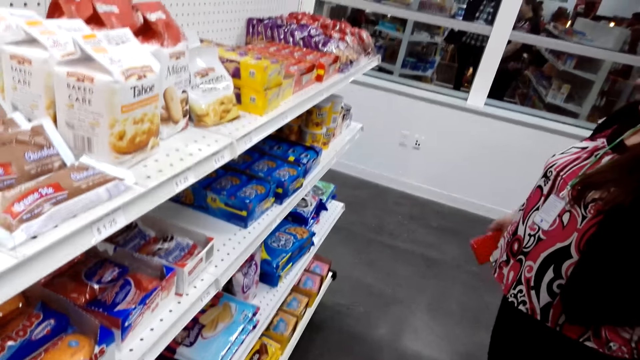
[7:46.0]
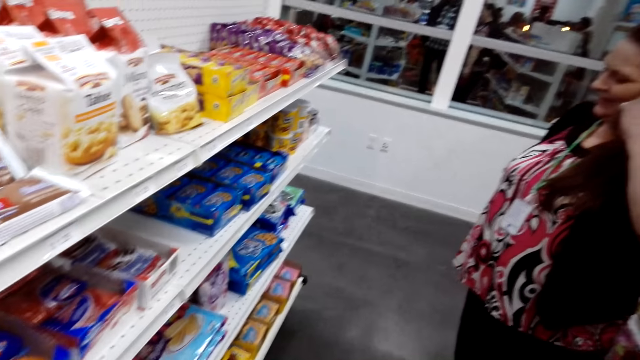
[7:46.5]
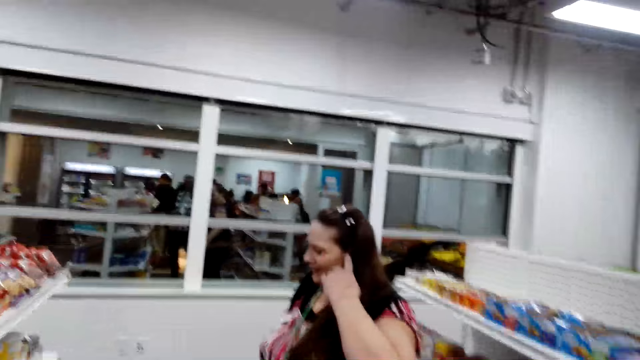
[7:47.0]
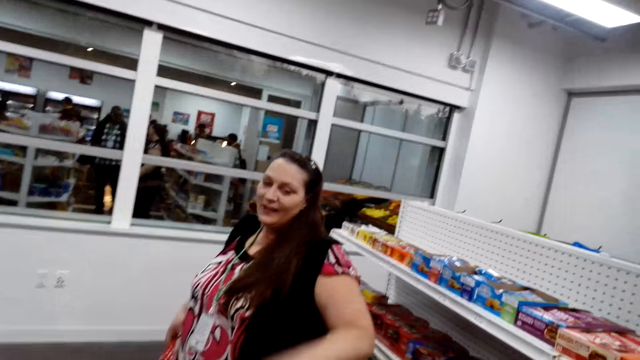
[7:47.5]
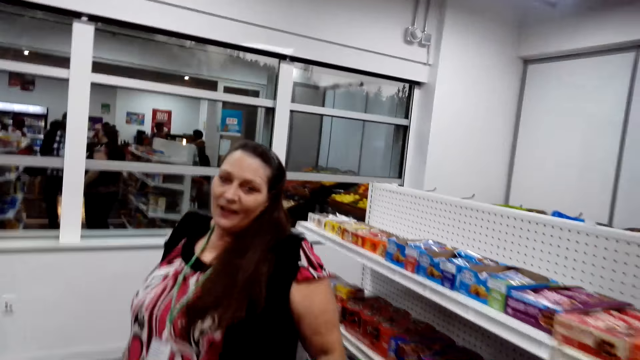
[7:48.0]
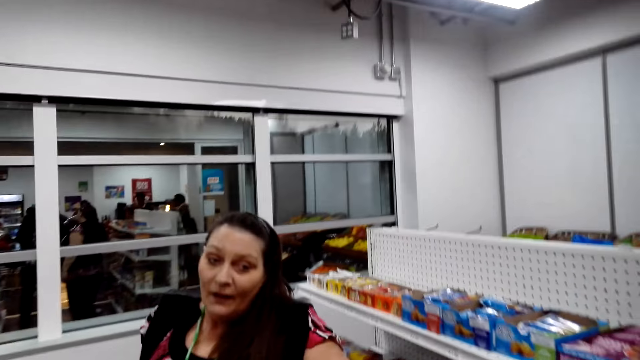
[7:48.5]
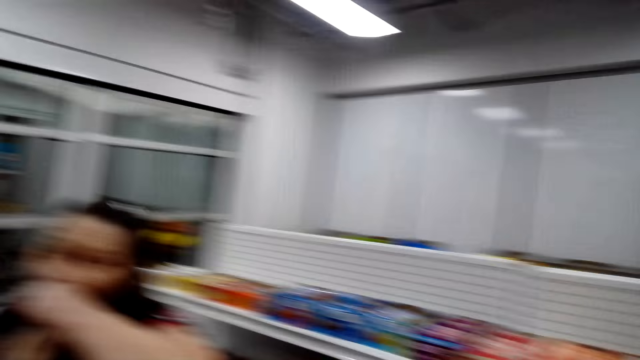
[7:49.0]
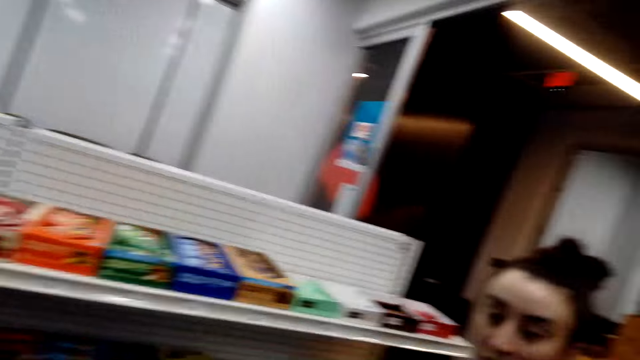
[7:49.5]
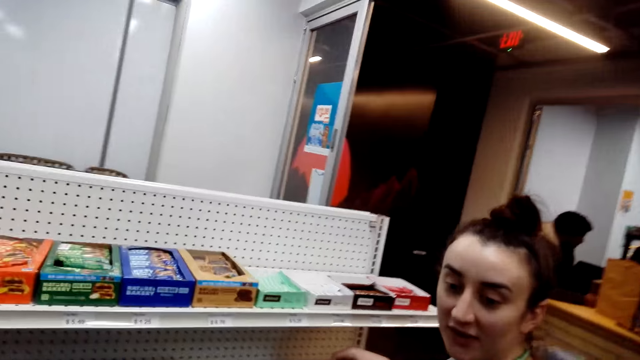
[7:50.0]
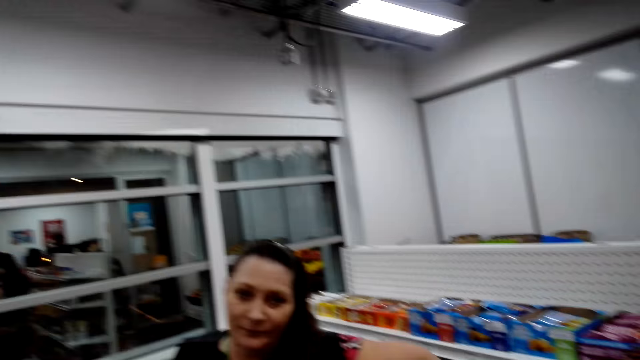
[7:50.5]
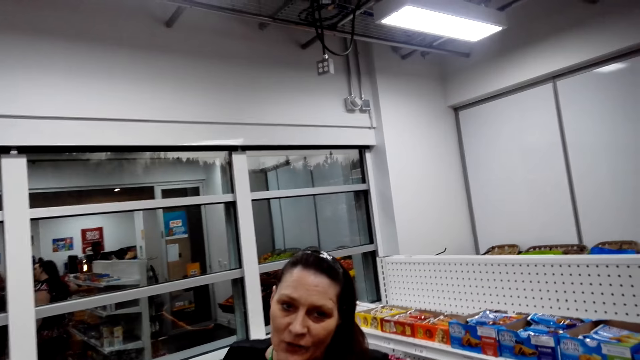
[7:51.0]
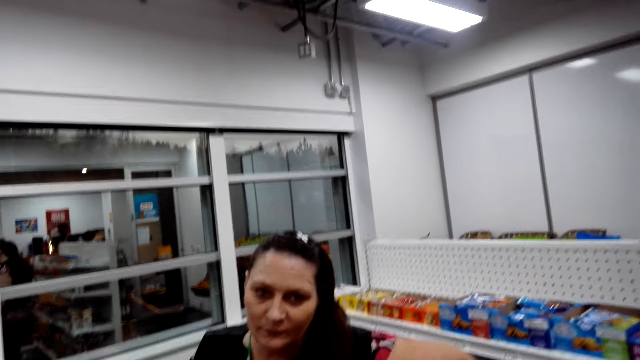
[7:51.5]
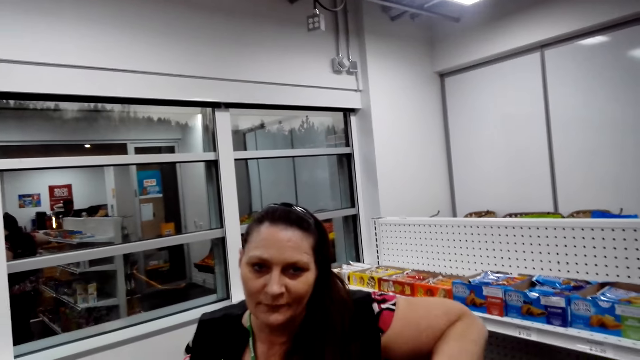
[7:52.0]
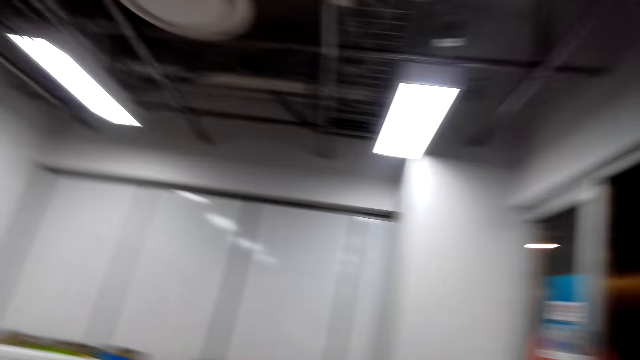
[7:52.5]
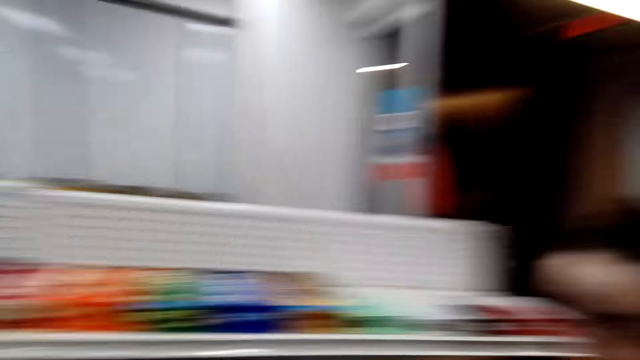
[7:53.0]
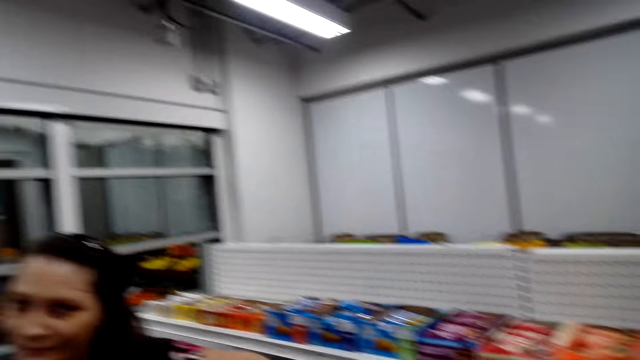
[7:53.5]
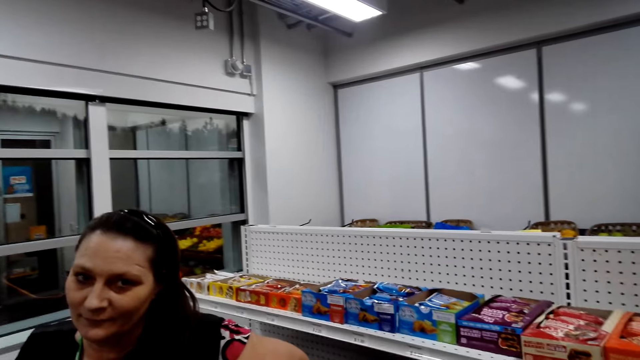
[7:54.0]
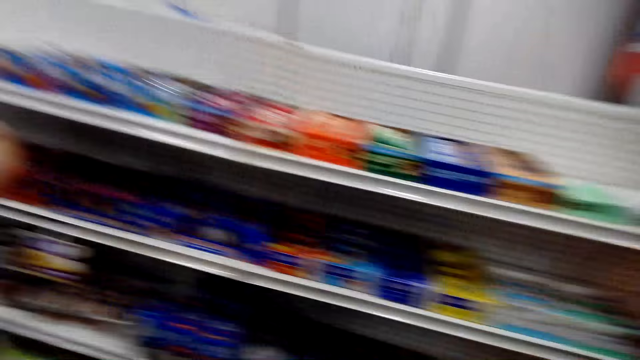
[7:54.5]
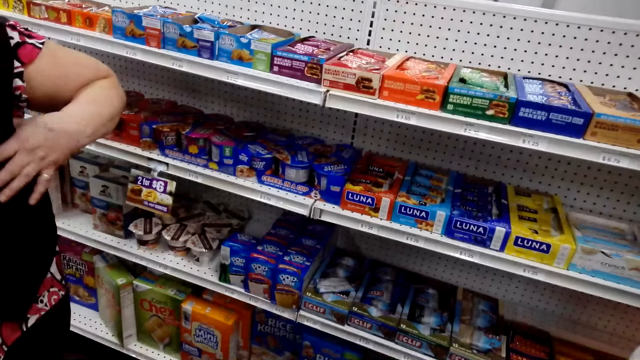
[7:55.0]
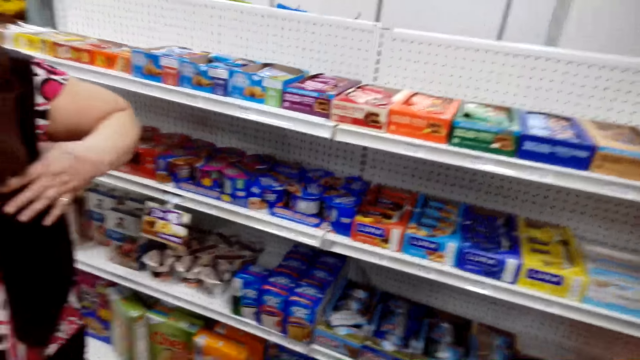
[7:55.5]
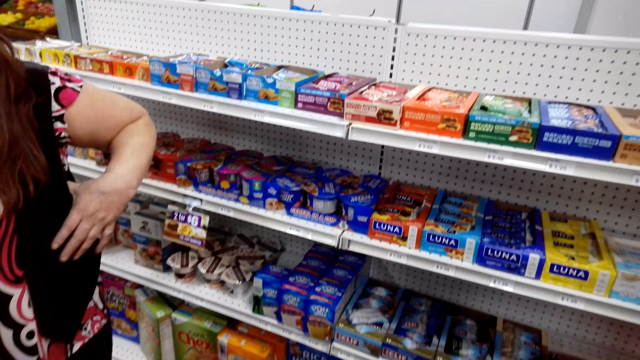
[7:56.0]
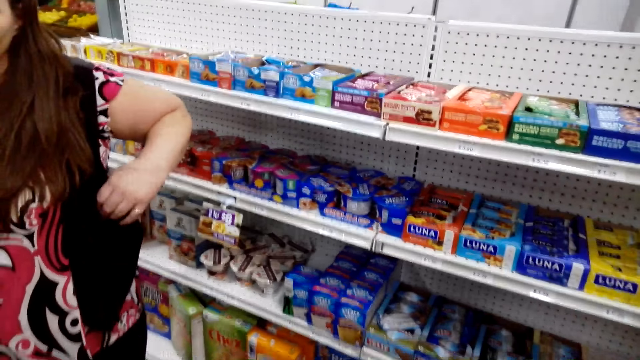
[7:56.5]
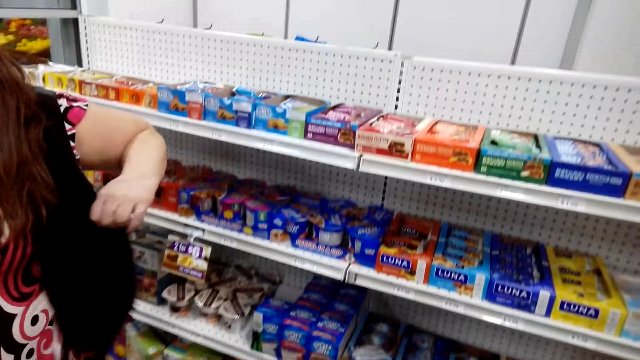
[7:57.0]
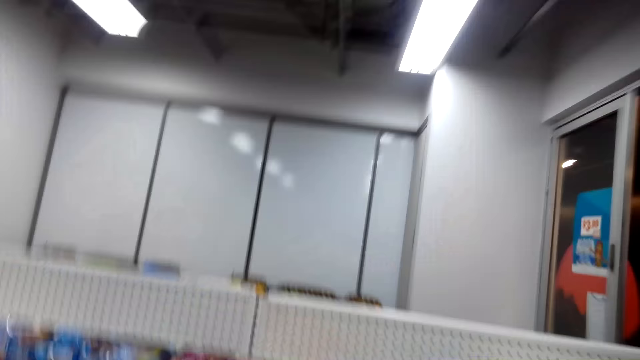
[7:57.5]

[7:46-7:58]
The camera wearer moves his head. He moves his head again. A person touches her cloth.

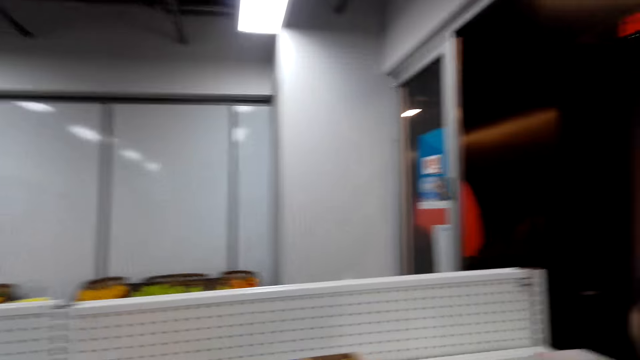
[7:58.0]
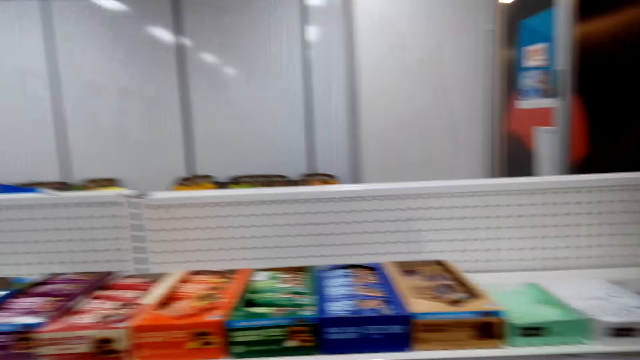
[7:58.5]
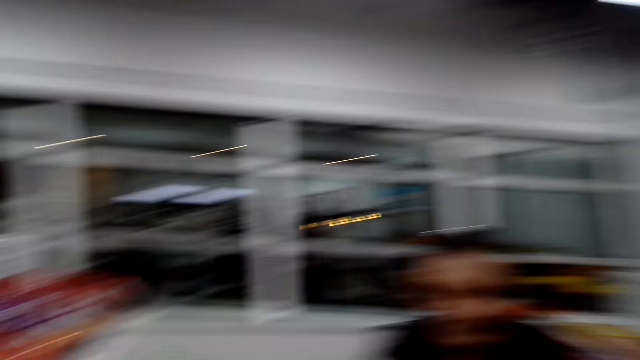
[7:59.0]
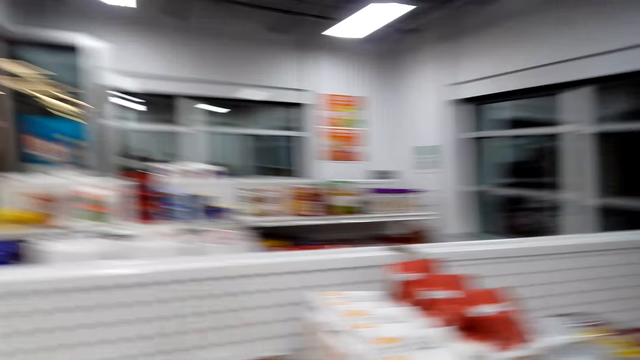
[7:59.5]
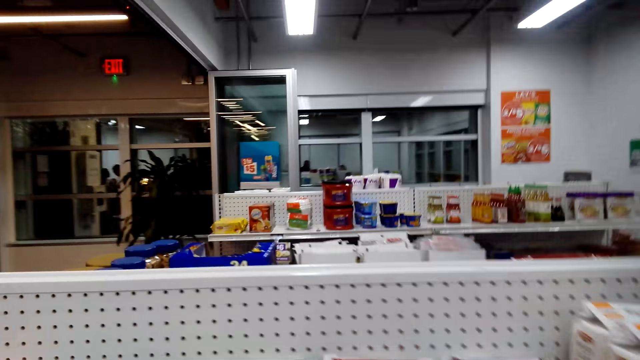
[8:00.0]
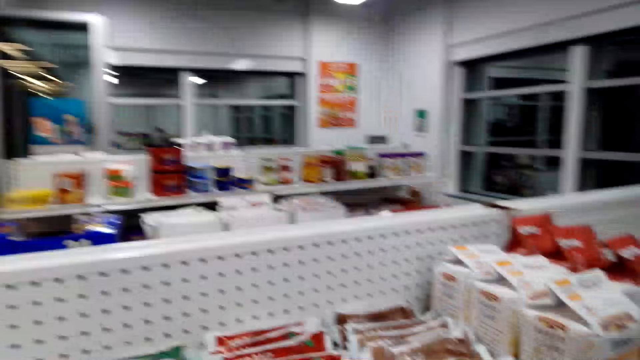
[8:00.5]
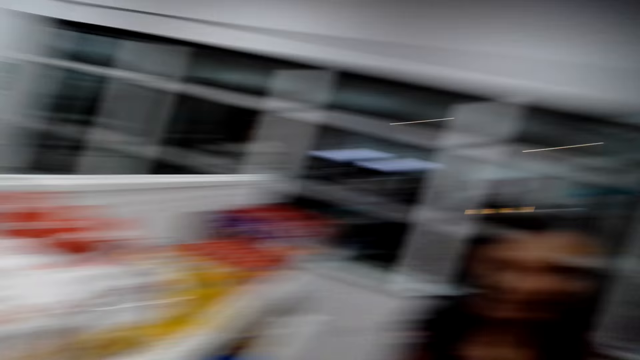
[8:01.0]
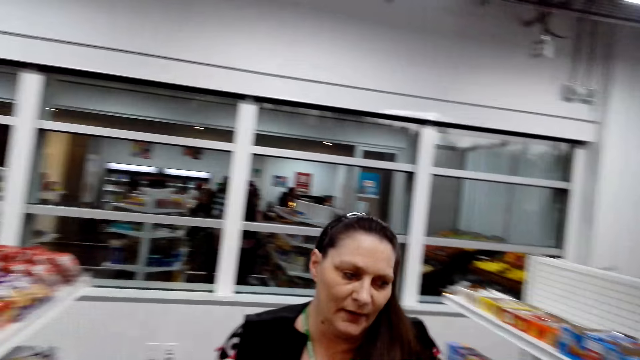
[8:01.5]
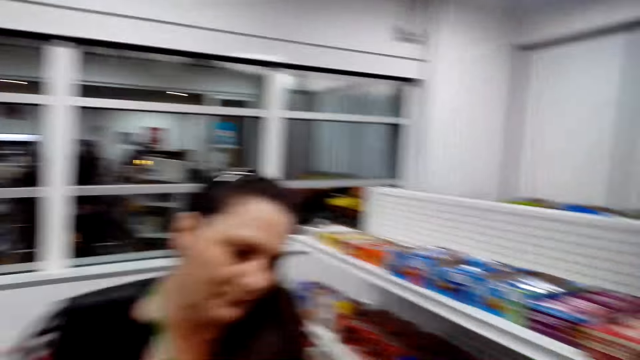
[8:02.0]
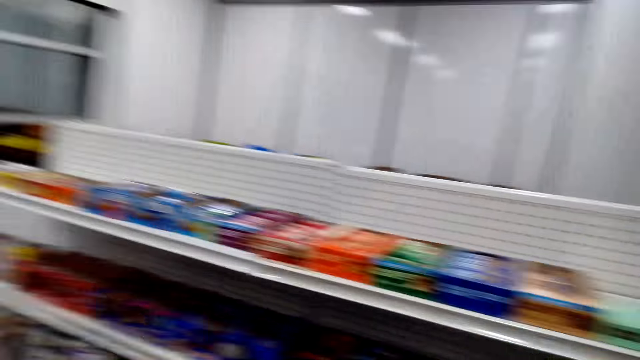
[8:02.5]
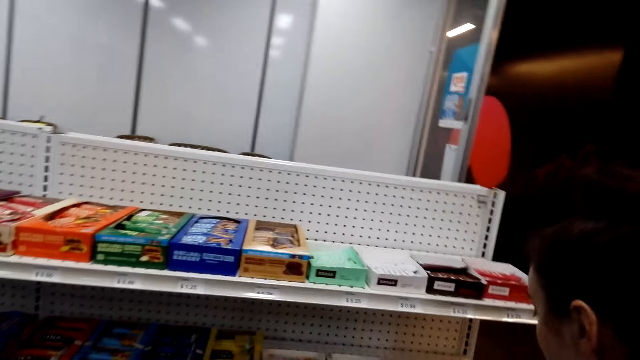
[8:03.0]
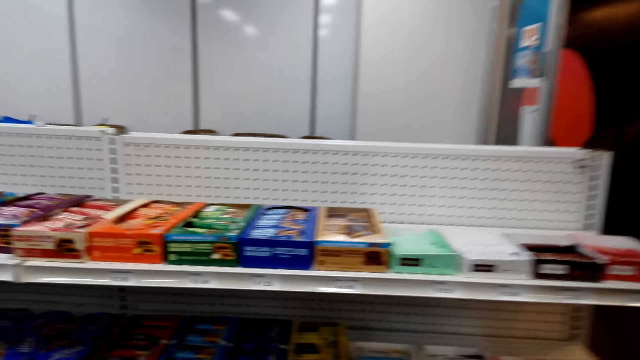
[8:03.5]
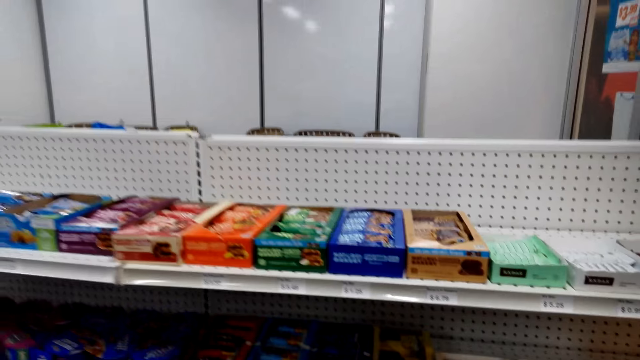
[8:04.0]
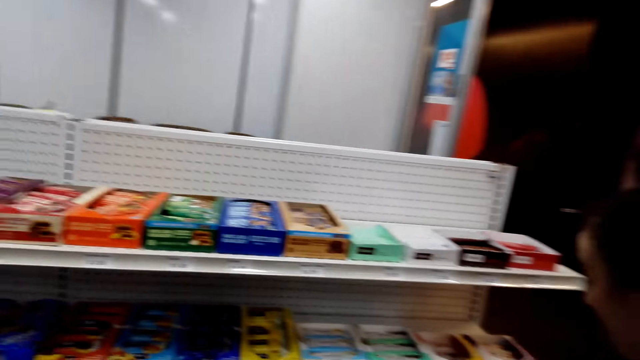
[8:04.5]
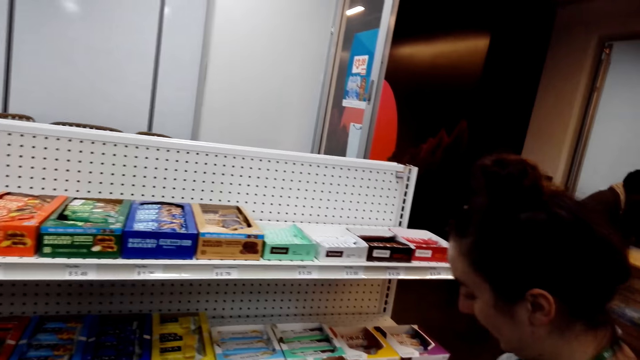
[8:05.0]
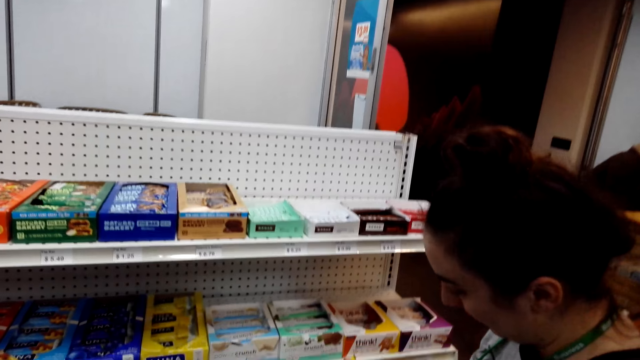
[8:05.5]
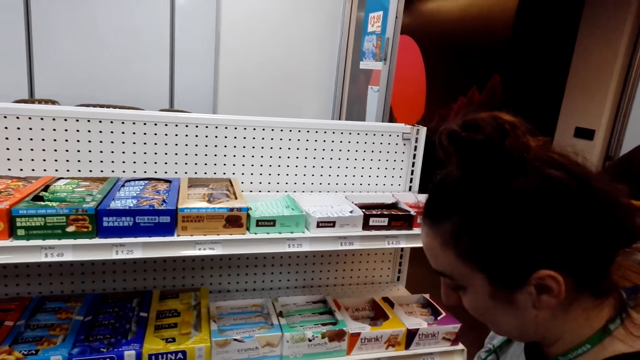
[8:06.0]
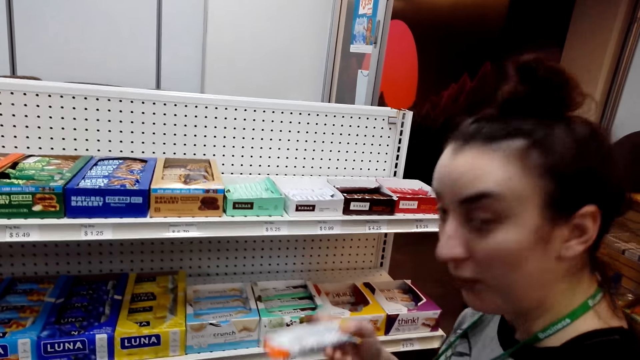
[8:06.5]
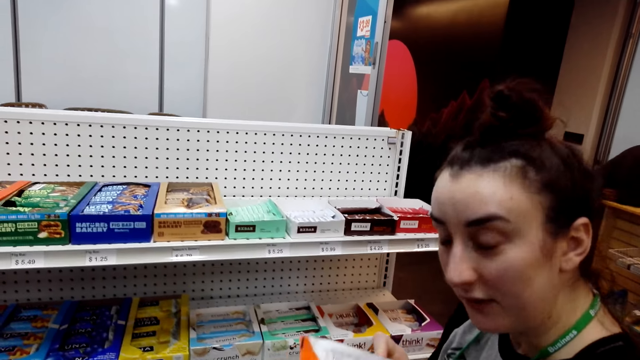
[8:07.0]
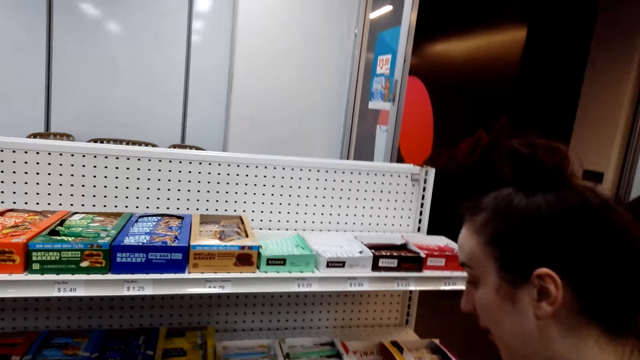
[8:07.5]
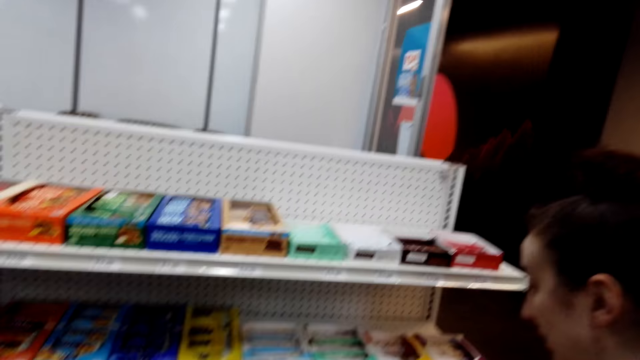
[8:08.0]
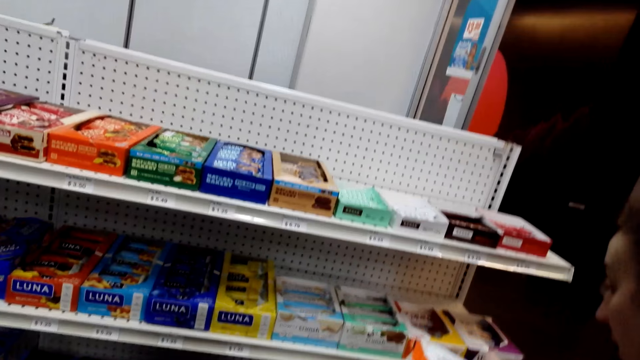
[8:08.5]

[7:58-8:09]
The camera wearer moves his head. A woman holds a snack or chocolate and lifts up the chocolate.
